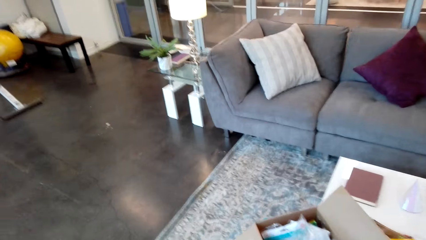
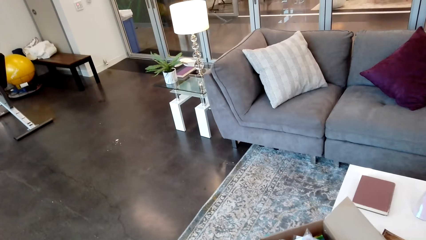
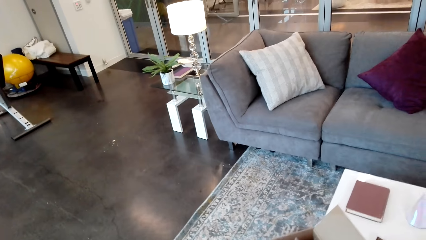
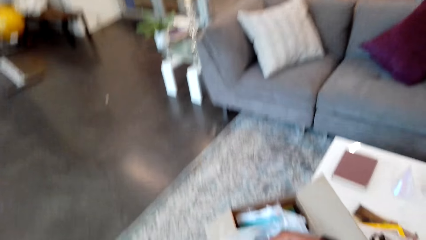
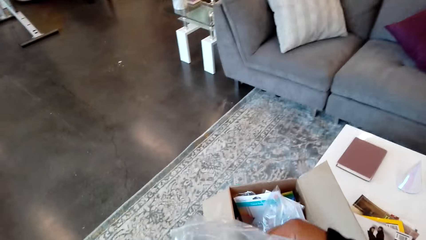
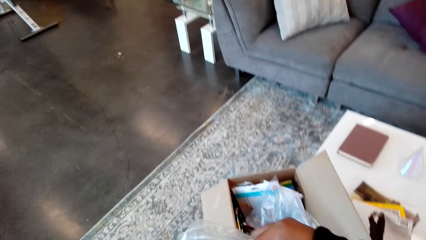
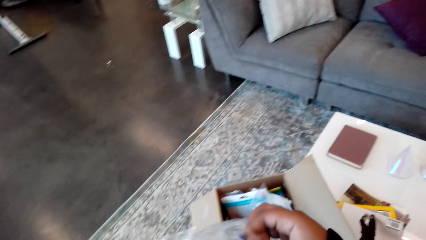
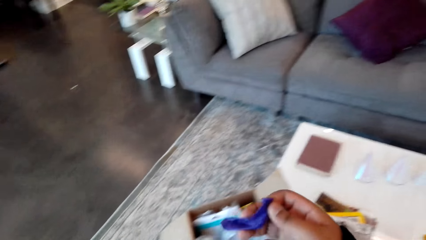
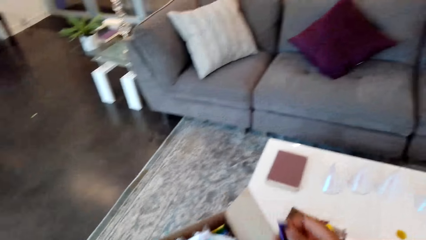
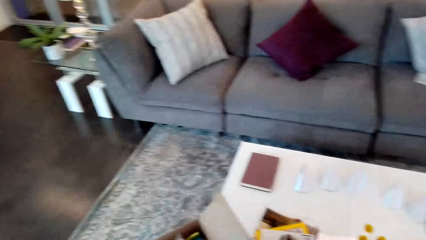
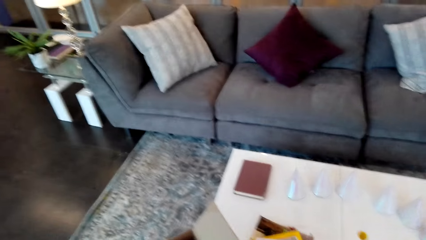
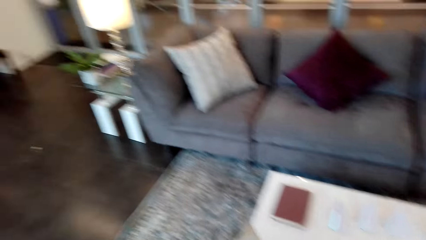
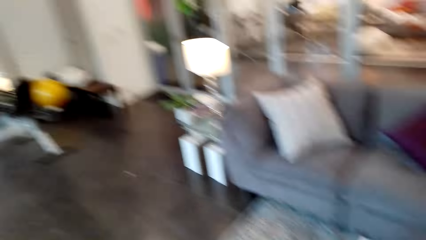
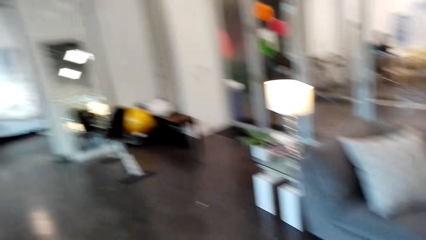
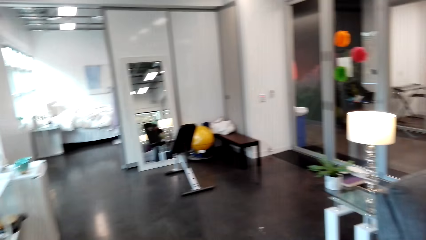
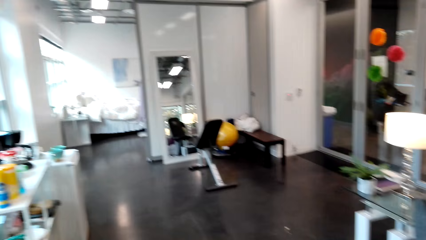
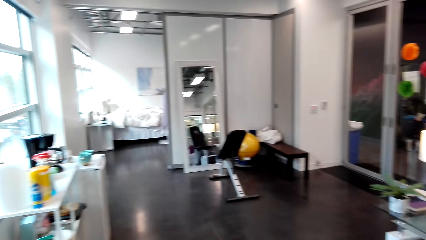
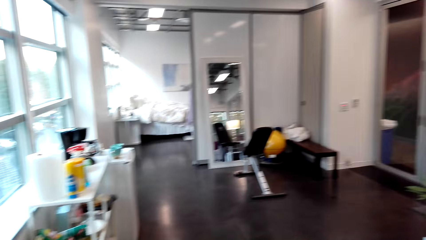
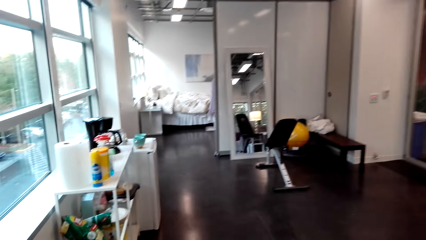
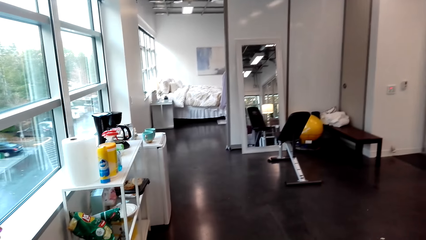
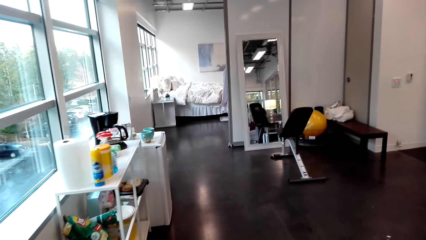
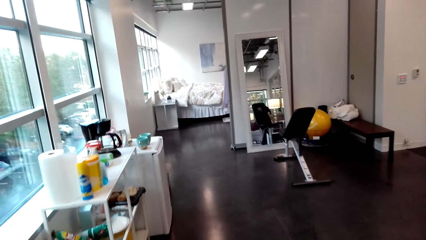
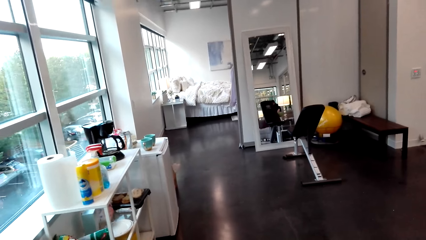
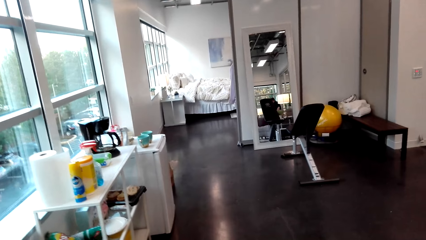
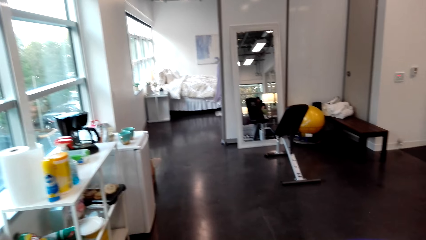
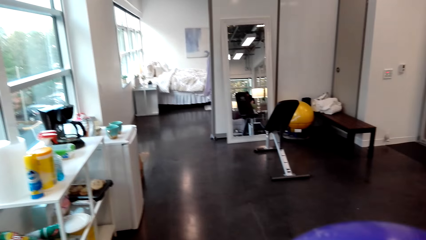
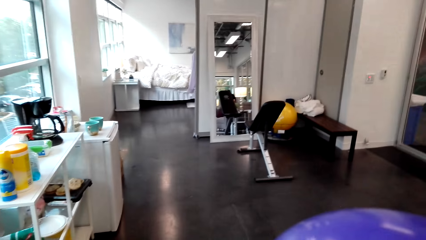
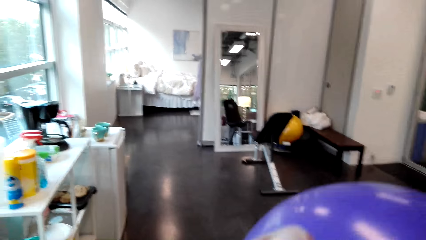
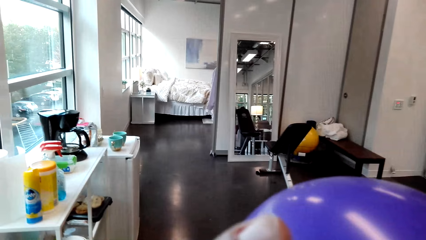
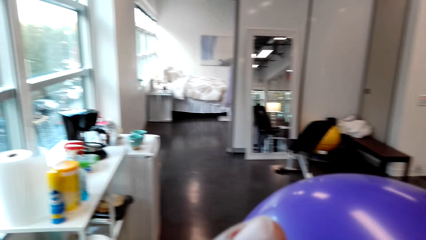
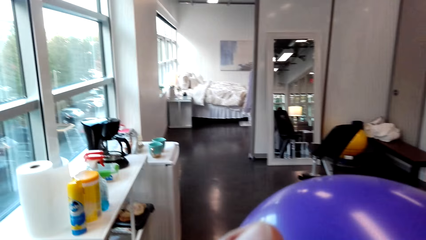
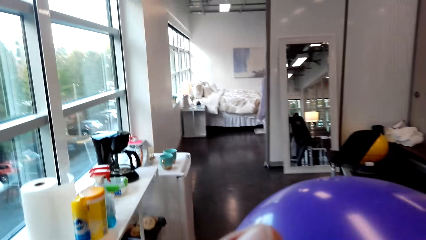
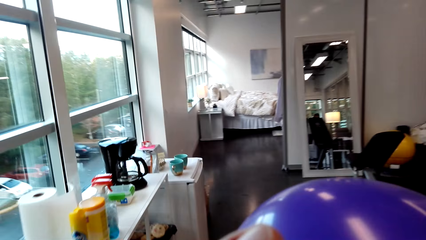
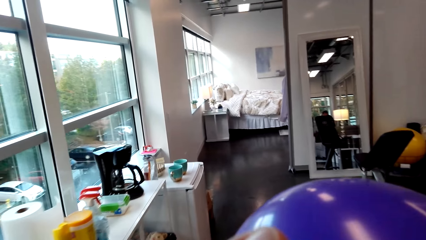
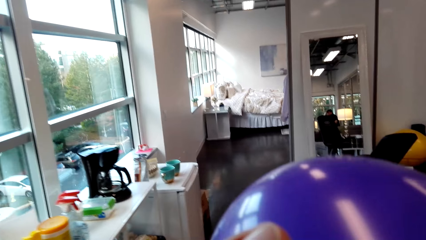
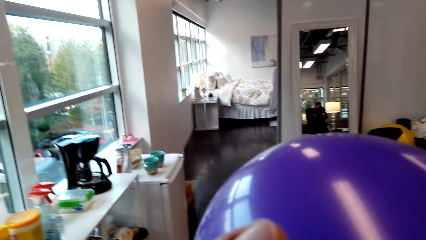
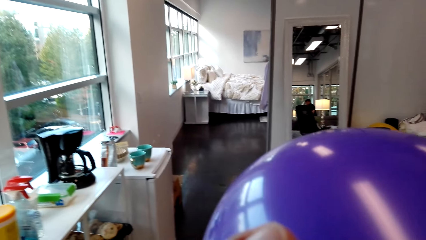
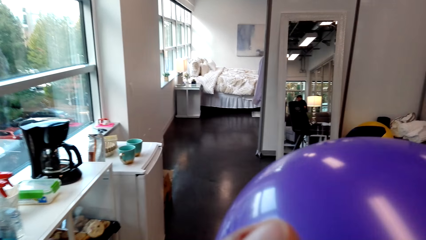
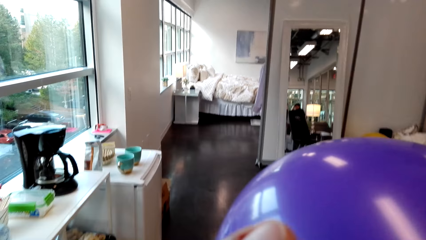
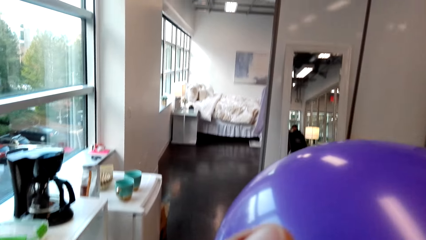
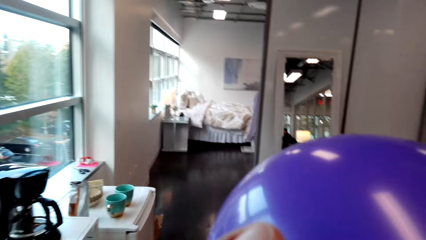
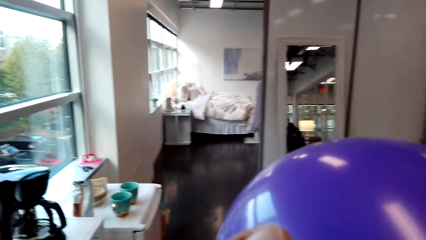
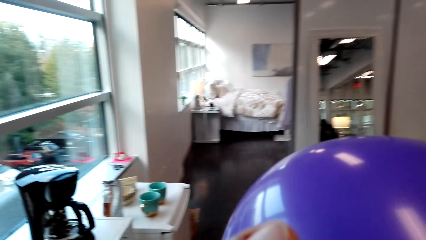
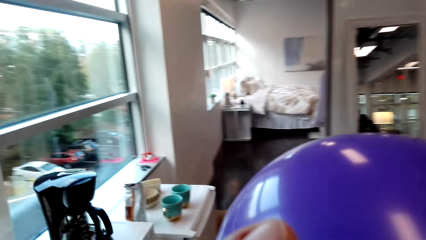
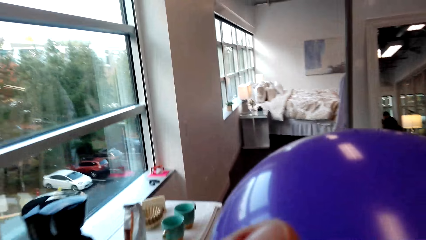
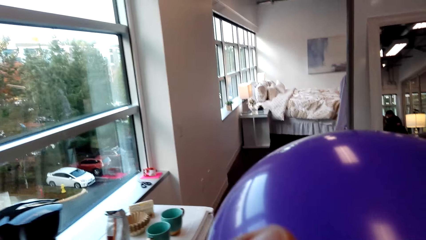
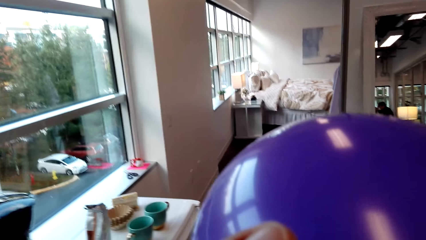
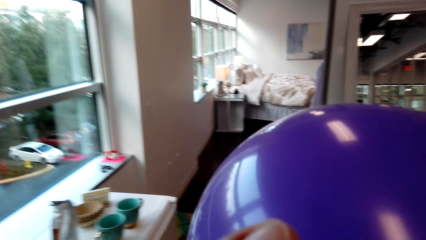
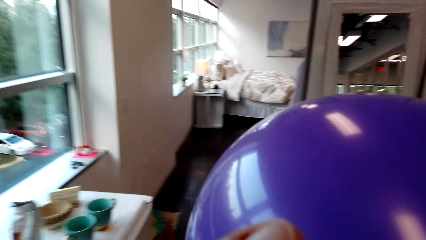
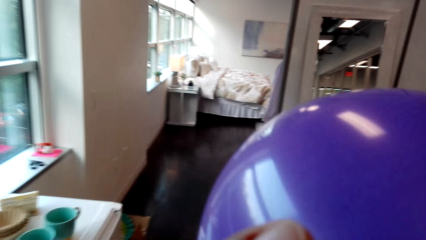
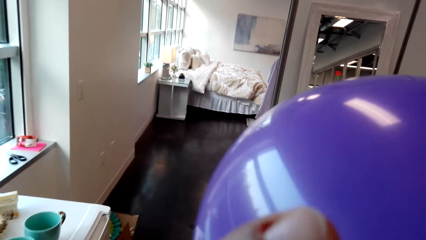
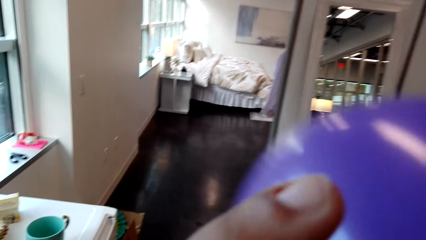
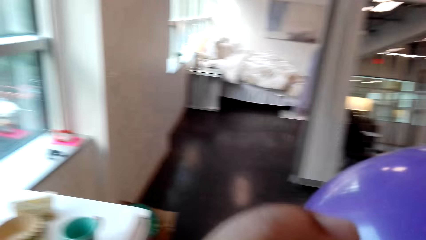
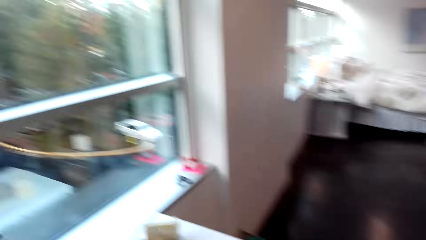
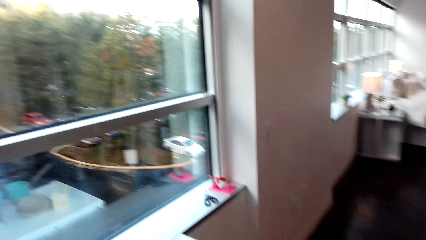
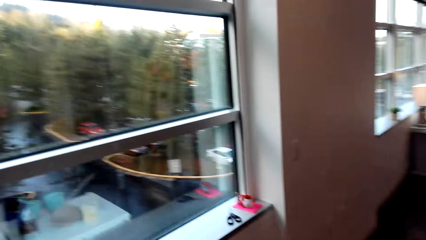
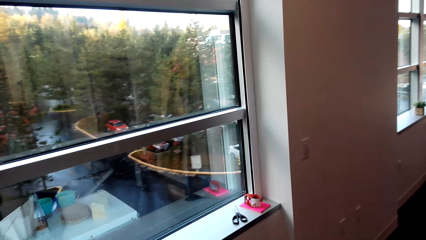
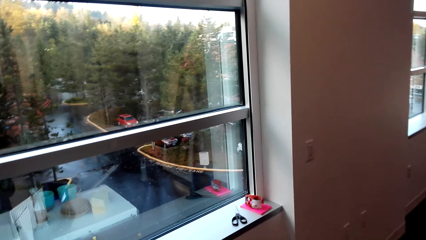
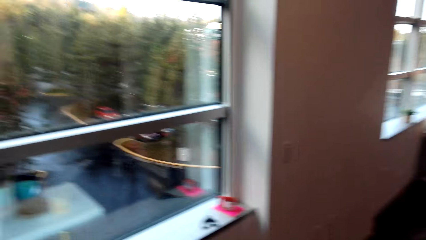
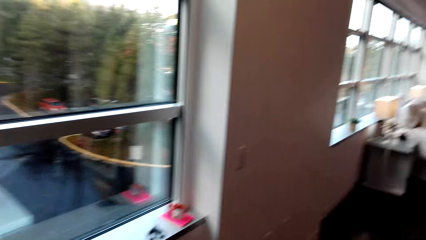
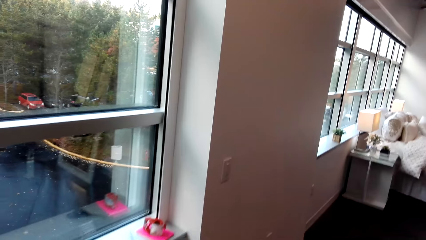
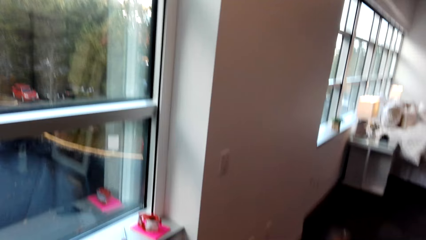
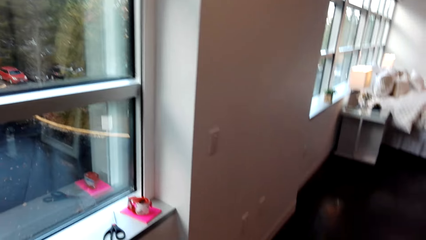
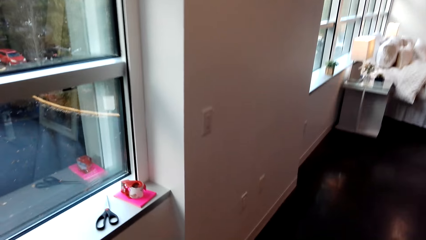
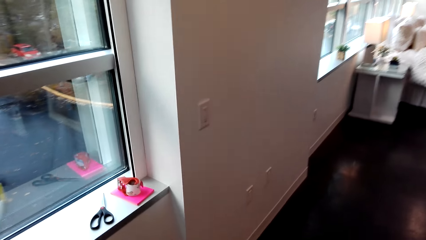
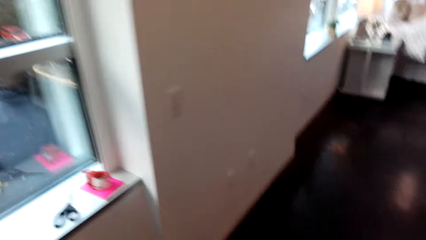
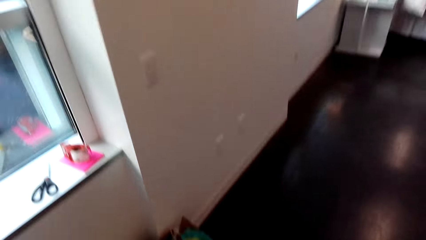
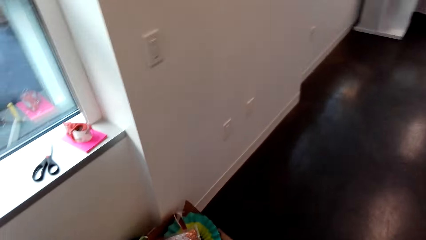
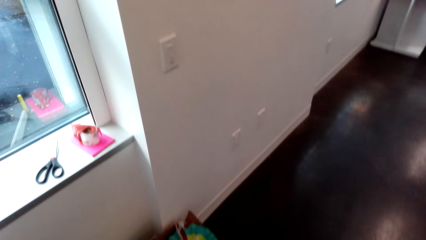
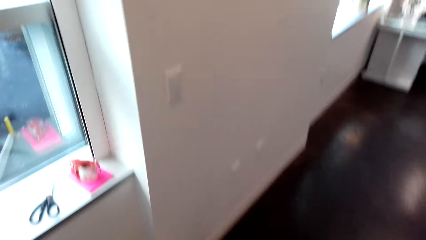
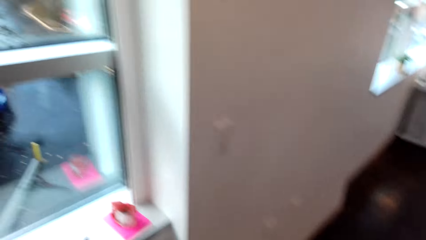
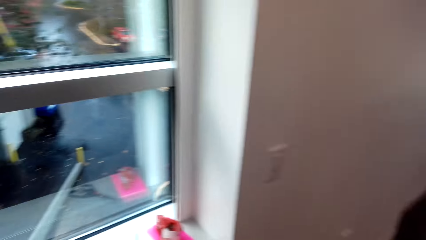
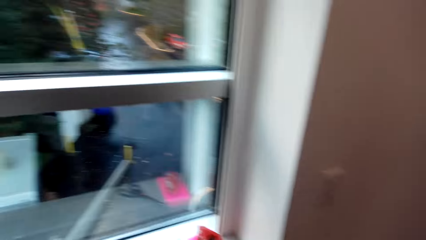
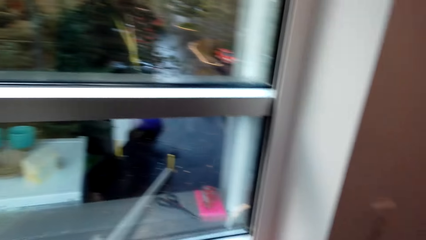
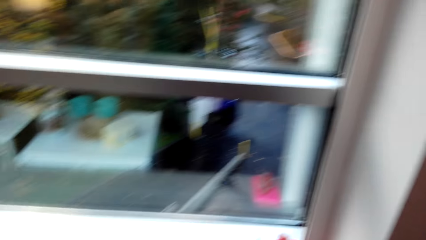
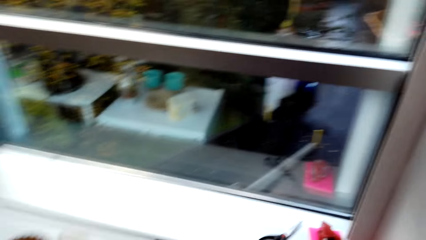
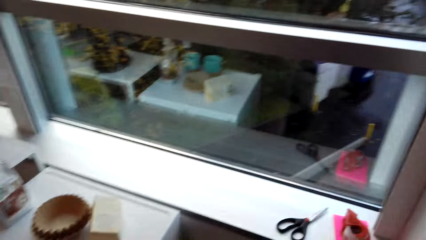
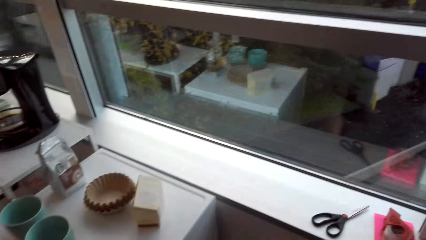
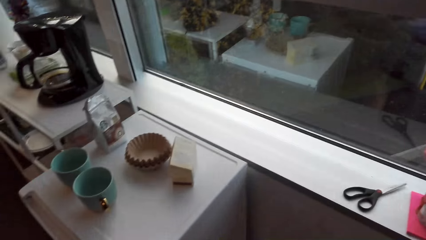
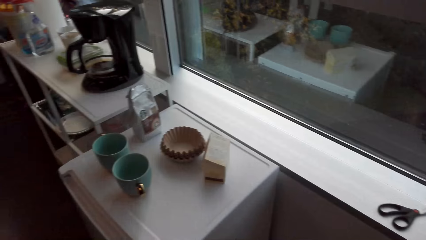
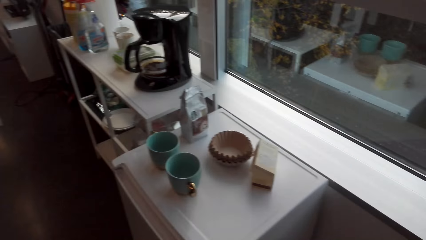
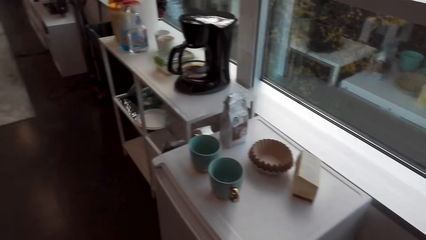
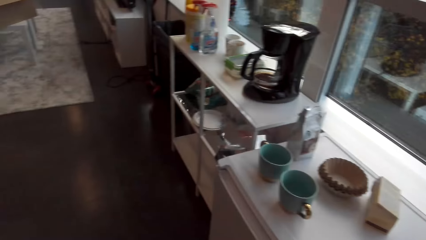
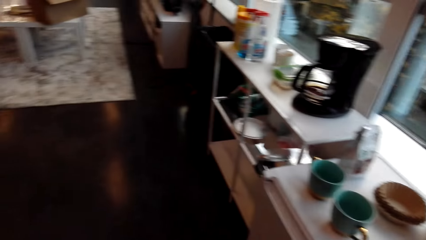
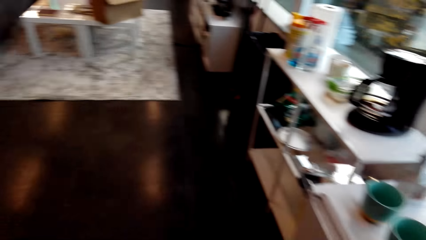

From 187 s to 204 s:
The camera wearer picks a balloon. They put air in the balloon by mouth.
